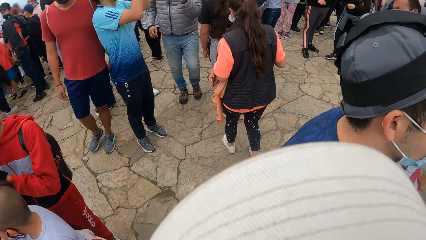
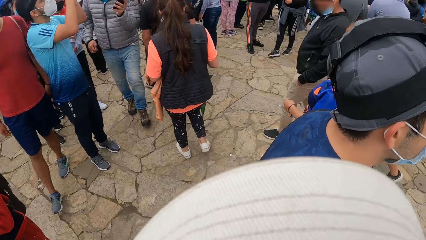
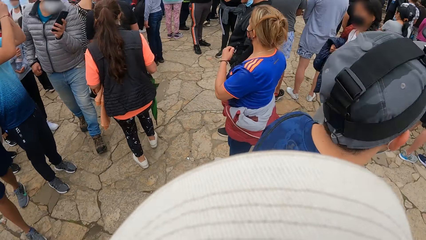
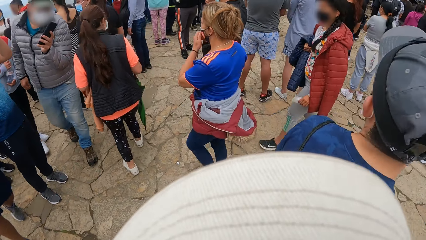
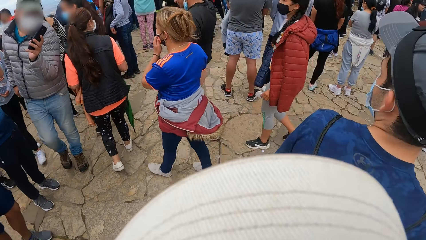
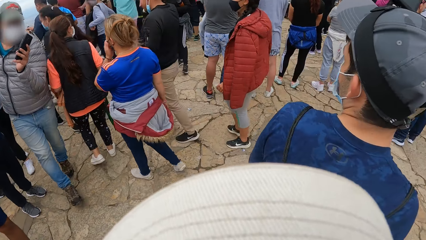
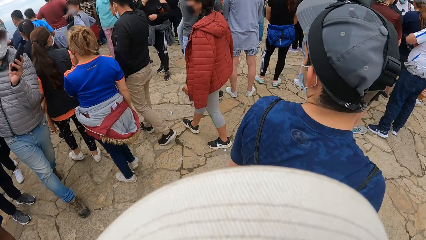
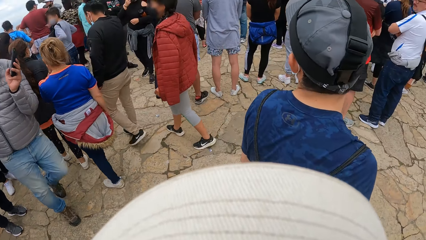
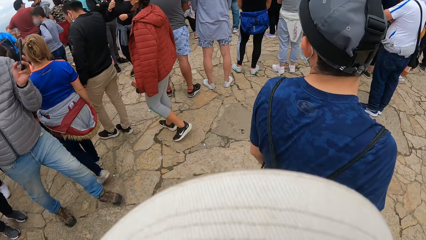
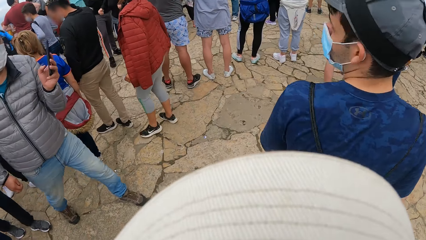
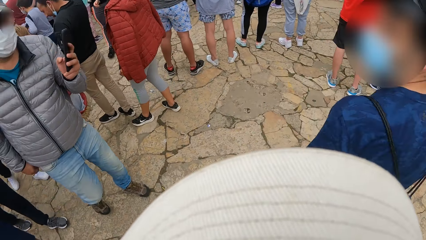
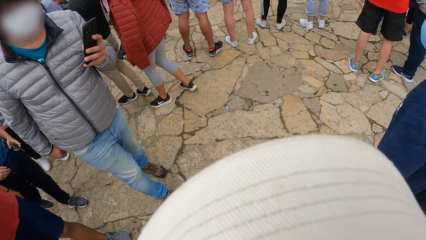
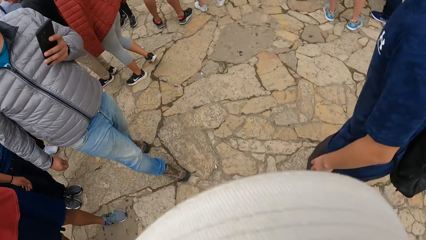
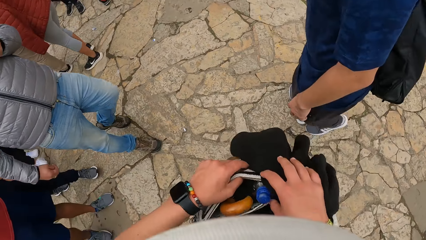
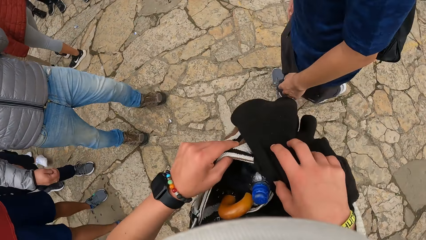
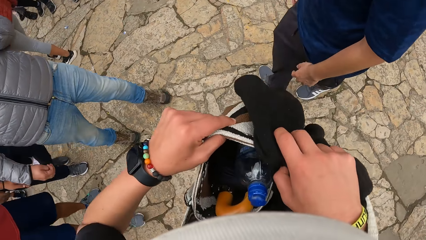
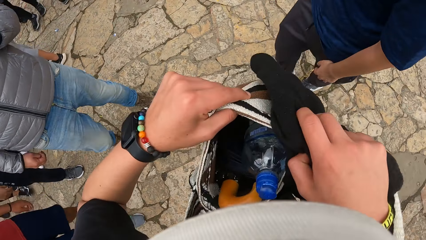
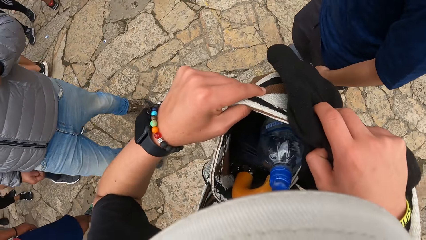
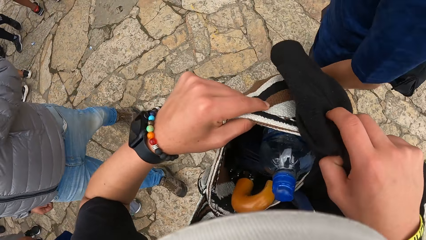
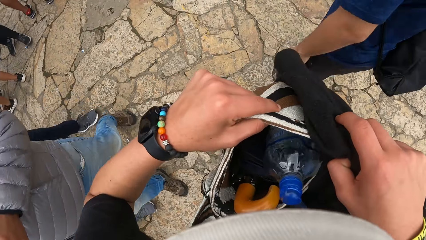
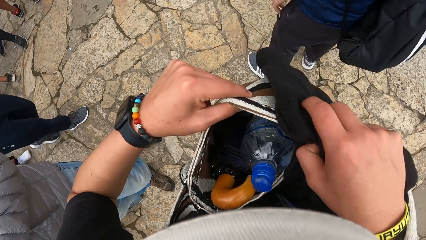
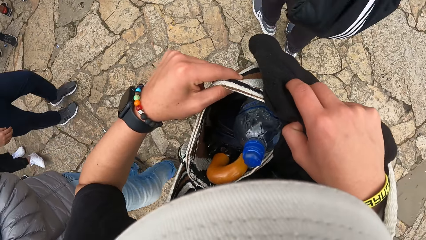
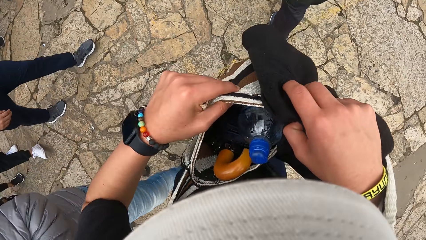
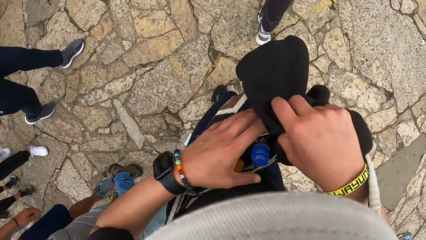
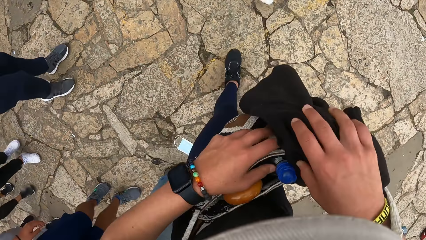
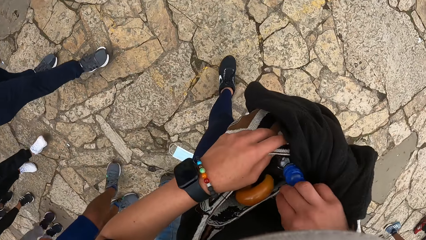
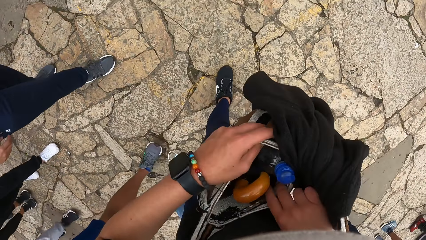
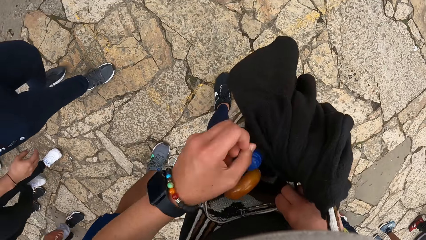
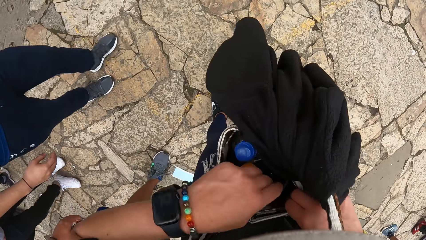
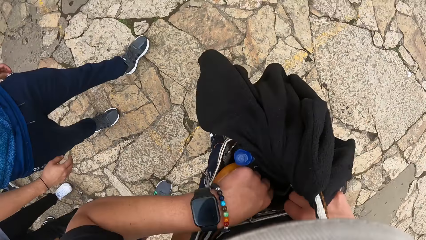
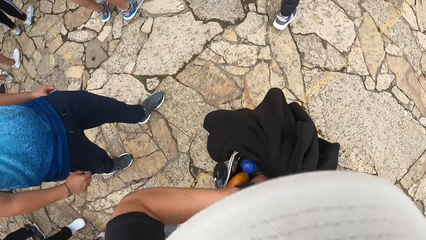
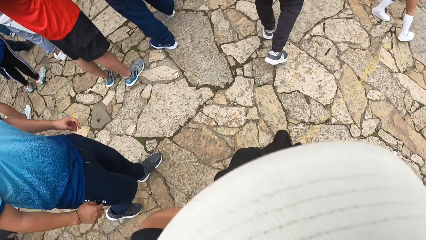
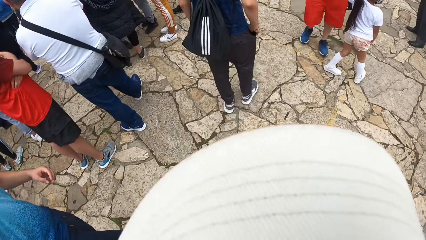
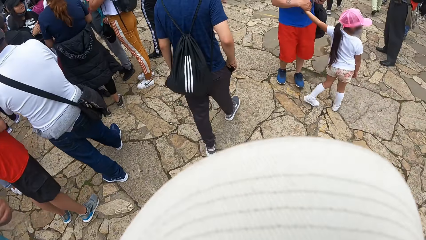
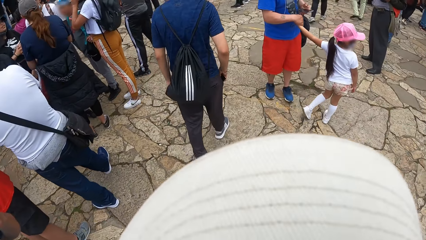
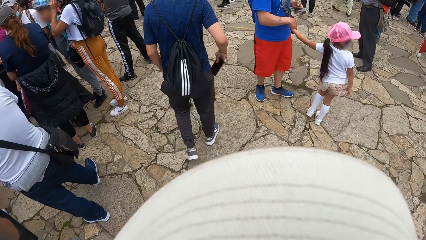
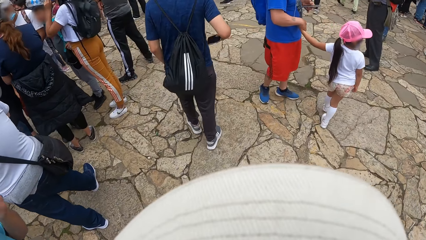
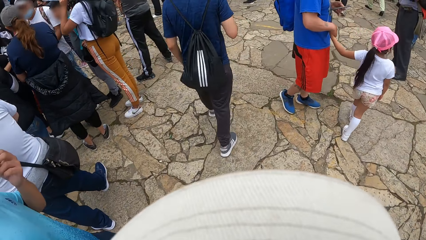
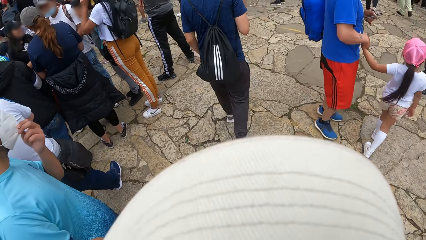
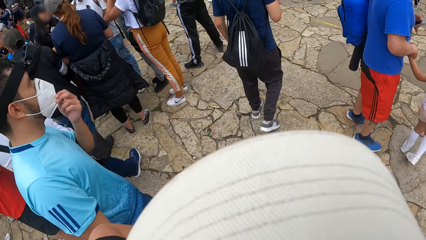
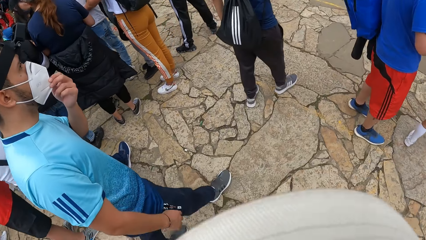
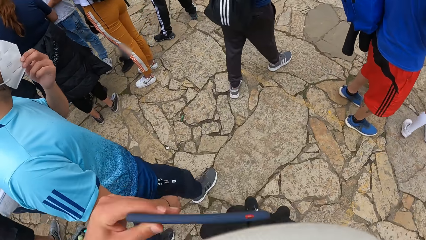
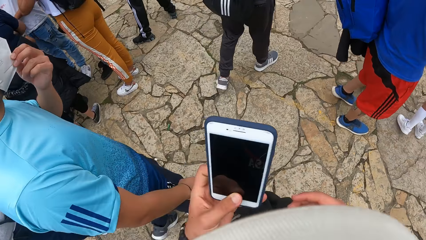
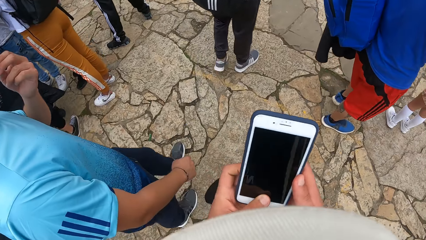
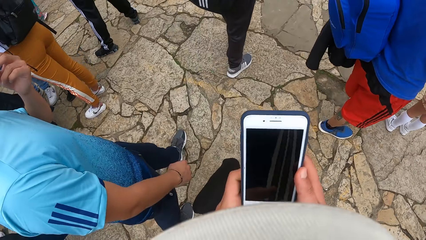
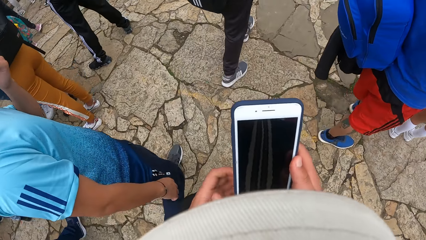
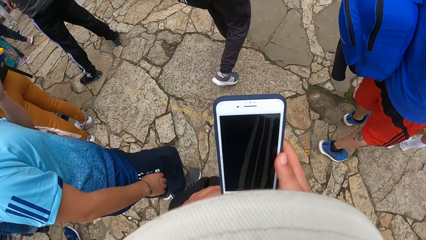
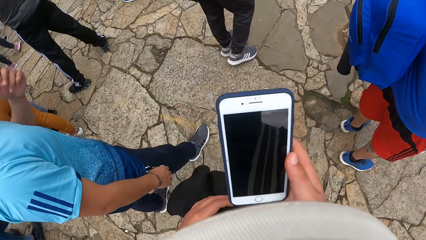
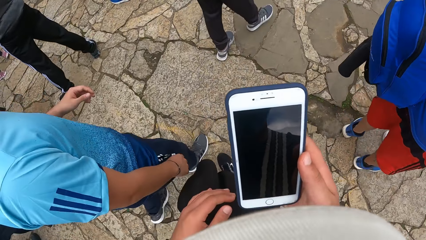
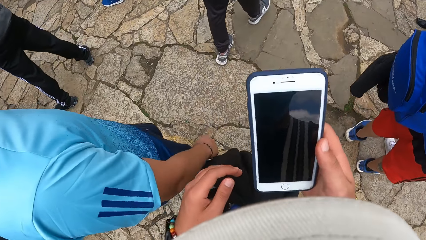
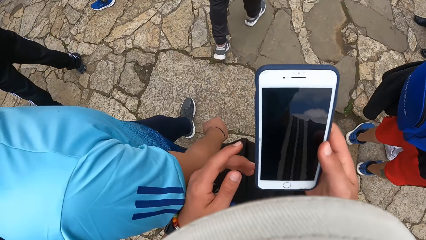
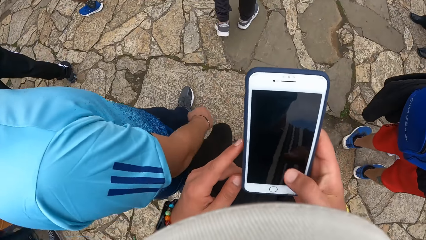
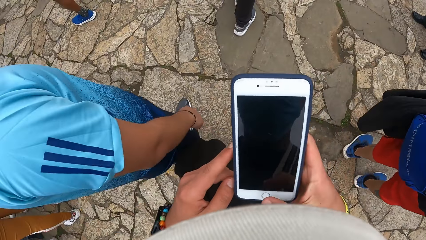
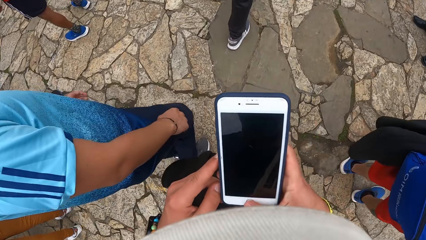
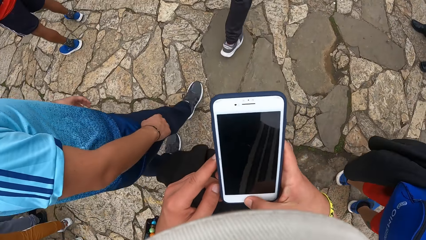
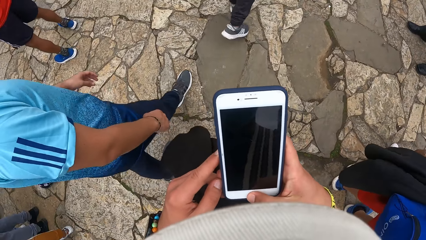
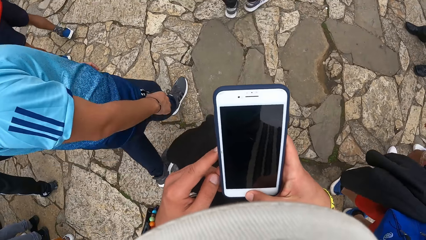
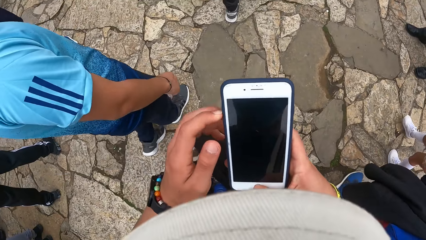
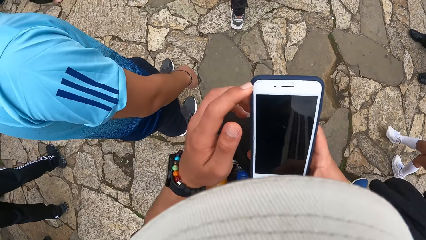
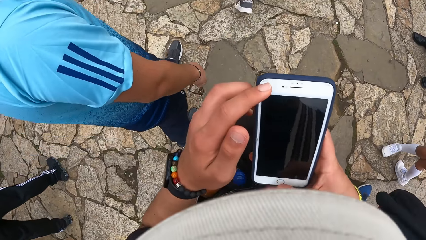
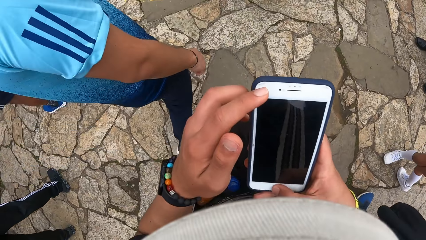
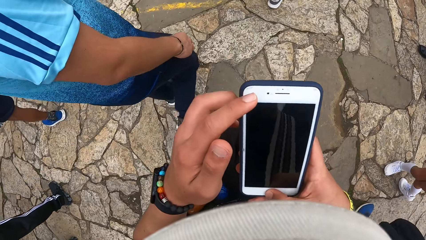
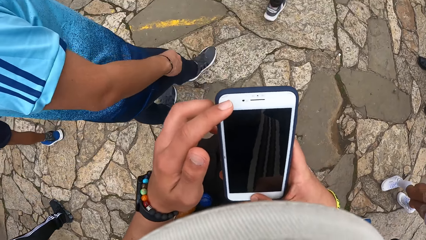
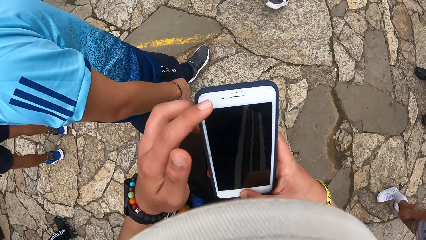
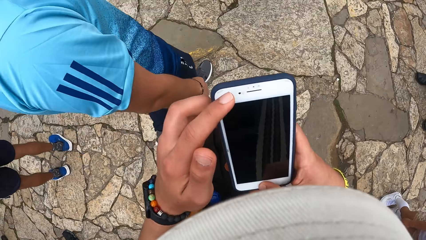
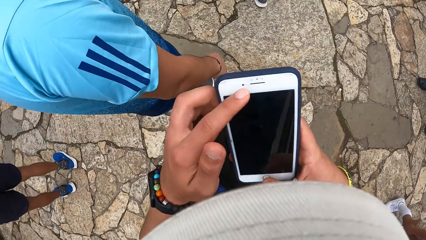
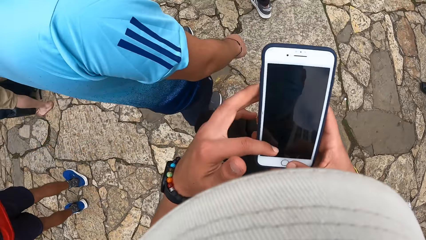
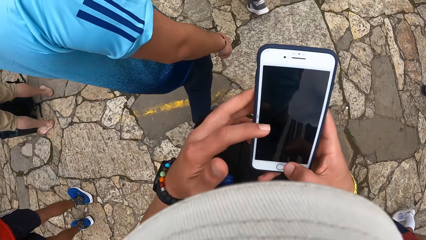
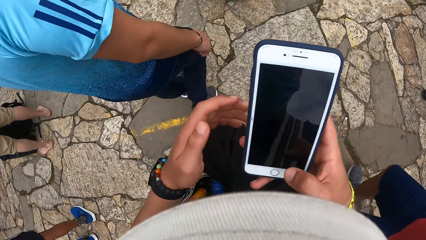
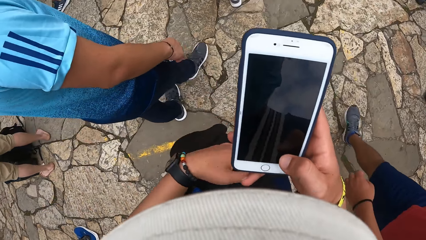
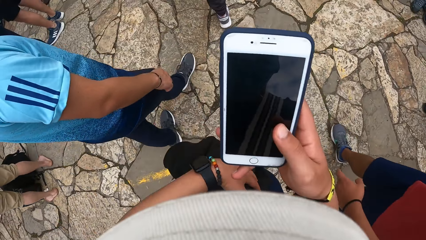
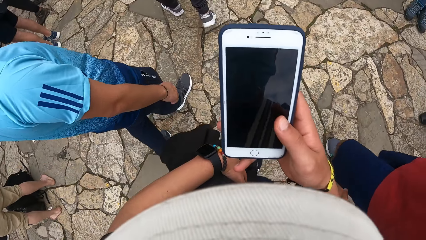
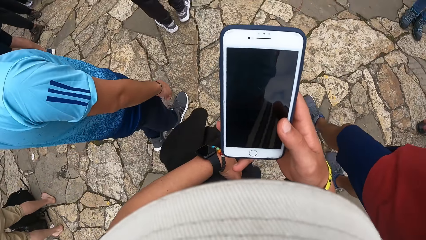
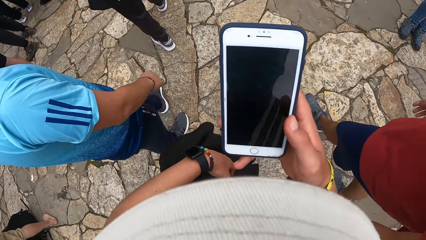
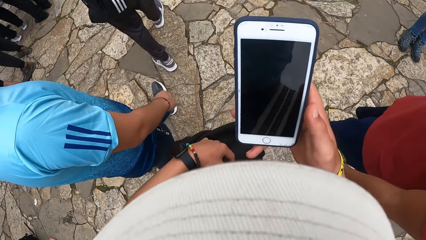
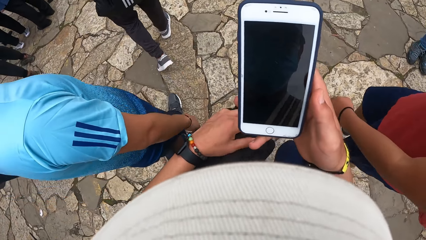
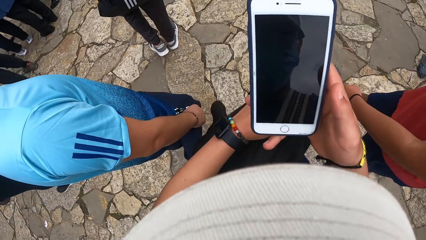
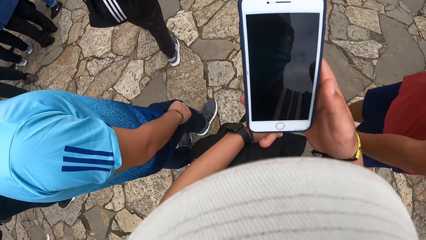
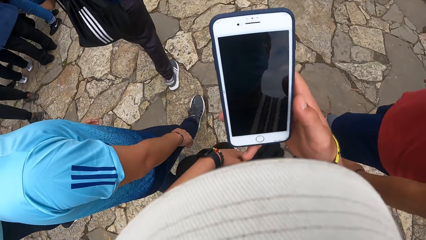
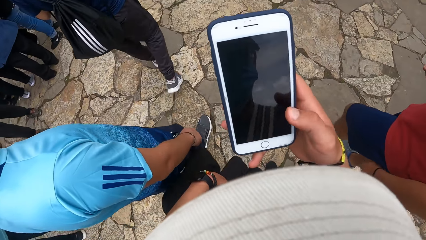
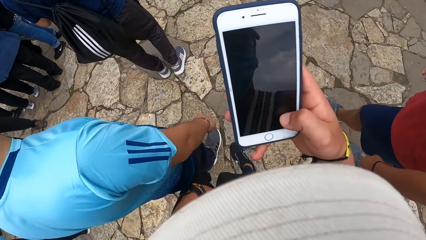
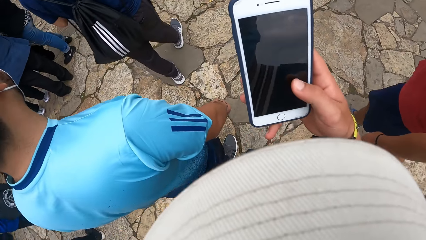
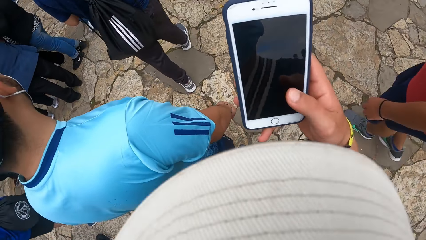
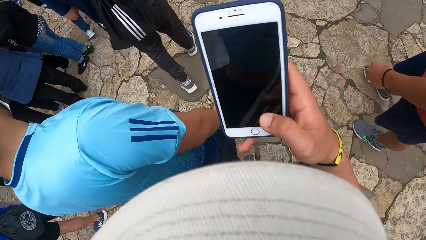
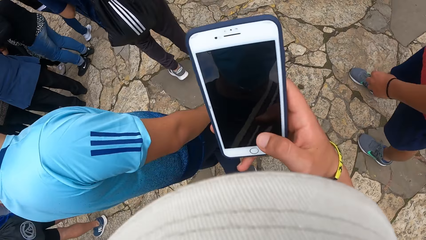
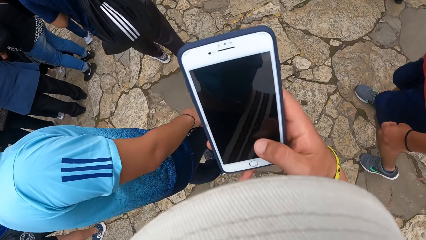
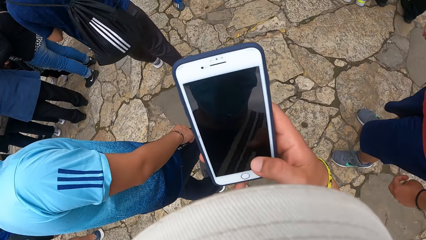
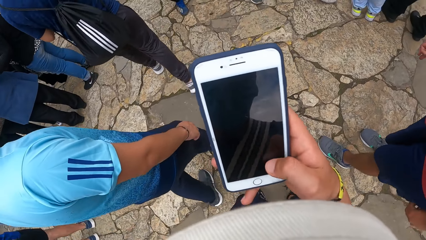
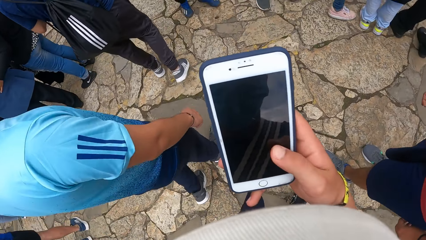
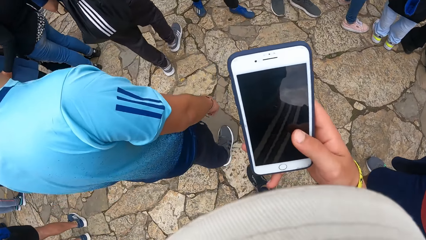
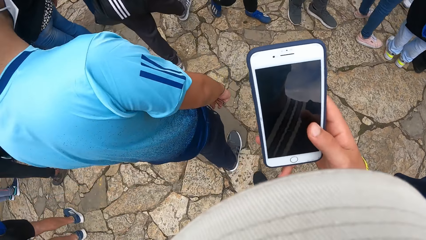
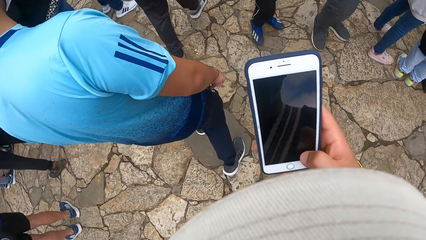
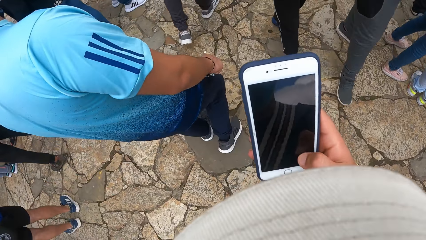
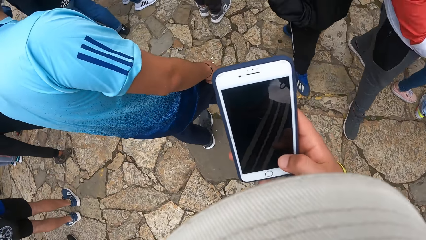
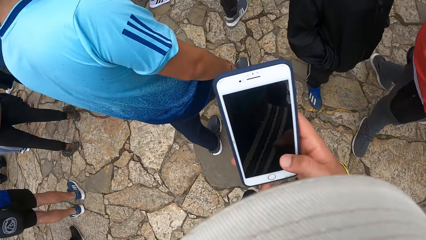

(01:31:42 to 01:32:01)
The camera wearer walks in the park. He opens a bag with both hands. He looks inside his purse. He picks up a phone from his bag with his left hand. A man touches a mask with his left hand. The camera wearer holds the phone in his left hand. He operates the phone with both hands. He touches a jacket on his bag with his left hand. He operates the phone with his right hand.
